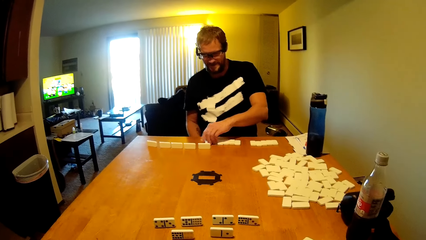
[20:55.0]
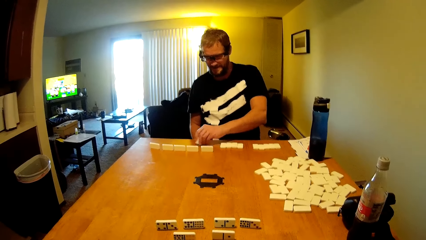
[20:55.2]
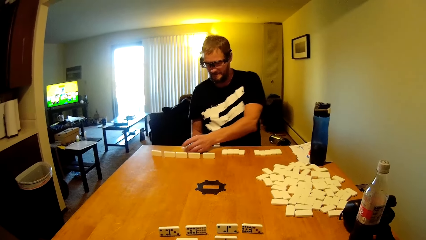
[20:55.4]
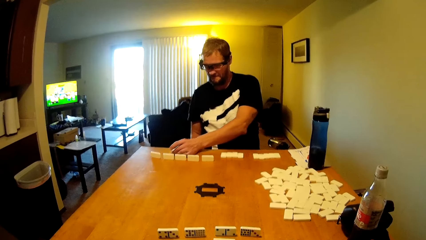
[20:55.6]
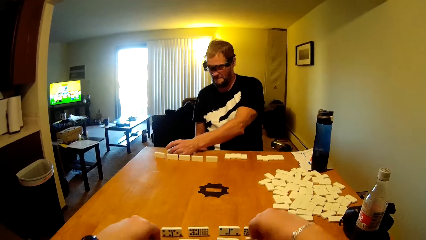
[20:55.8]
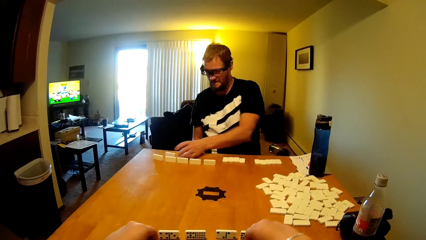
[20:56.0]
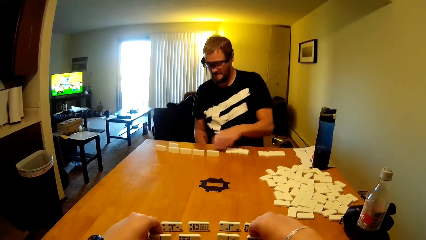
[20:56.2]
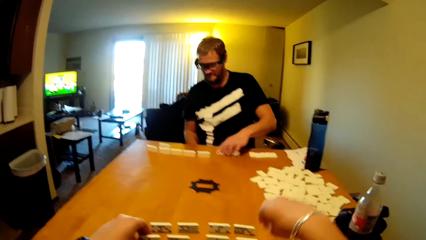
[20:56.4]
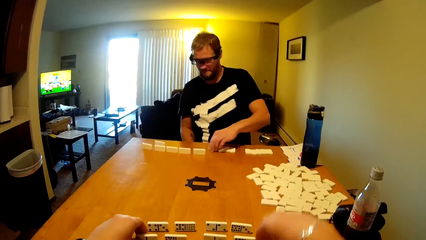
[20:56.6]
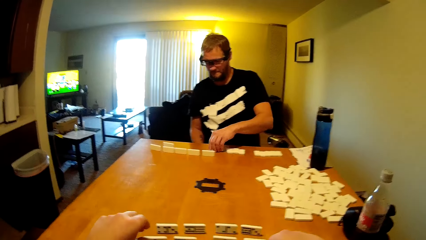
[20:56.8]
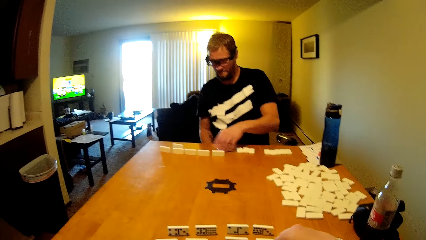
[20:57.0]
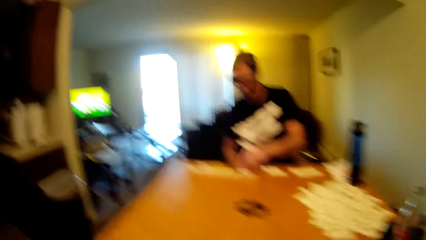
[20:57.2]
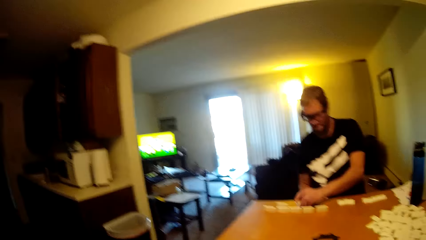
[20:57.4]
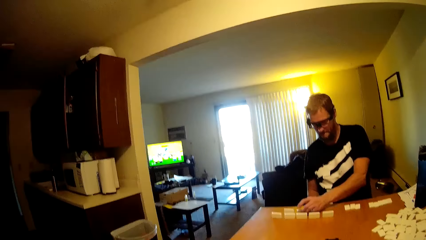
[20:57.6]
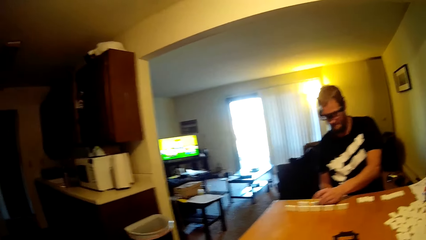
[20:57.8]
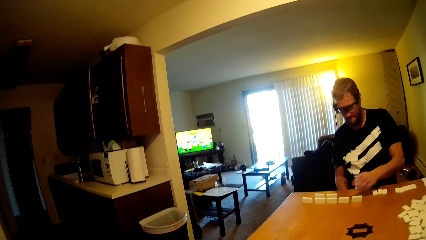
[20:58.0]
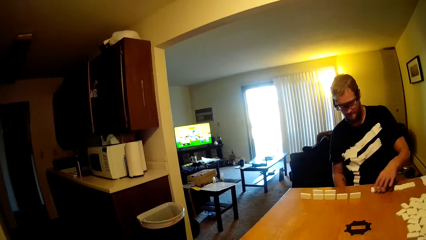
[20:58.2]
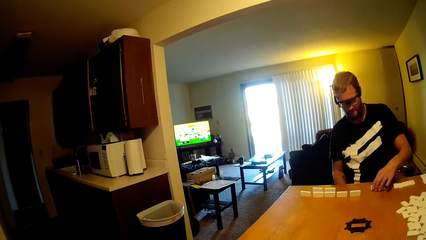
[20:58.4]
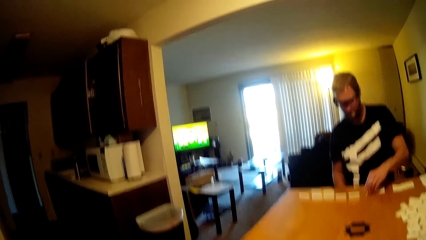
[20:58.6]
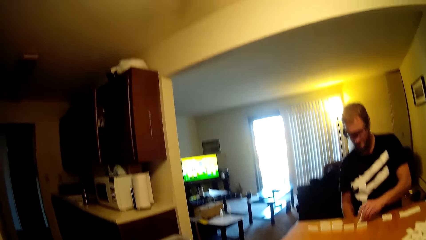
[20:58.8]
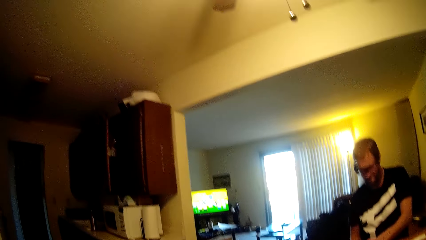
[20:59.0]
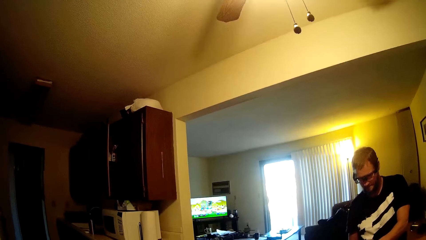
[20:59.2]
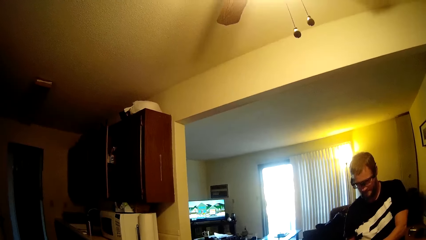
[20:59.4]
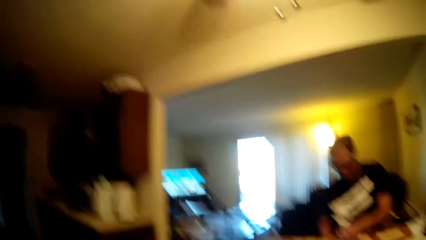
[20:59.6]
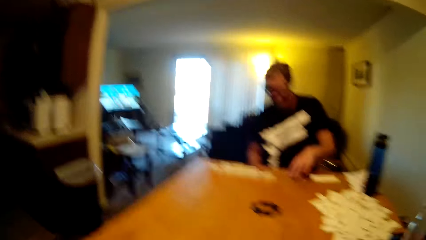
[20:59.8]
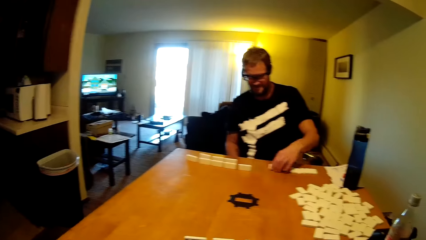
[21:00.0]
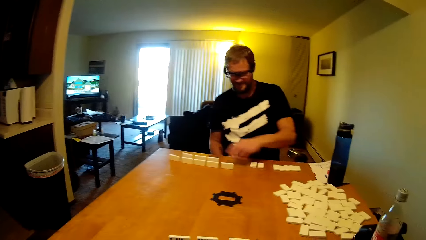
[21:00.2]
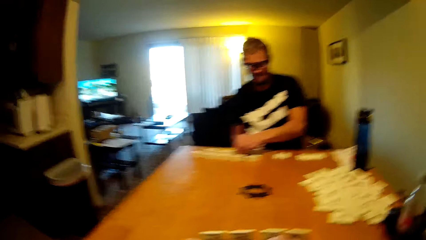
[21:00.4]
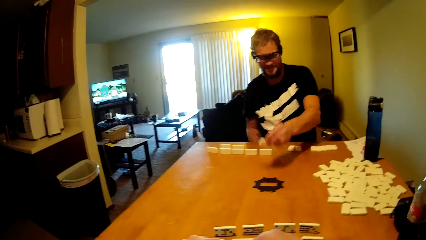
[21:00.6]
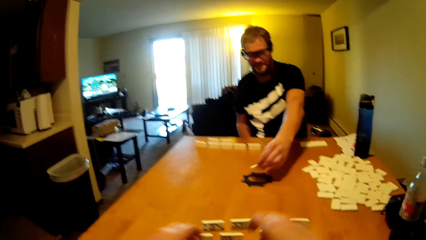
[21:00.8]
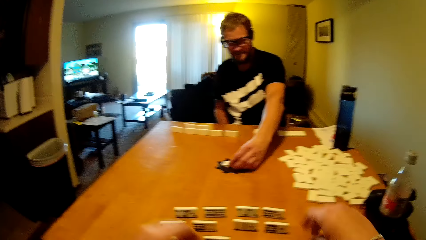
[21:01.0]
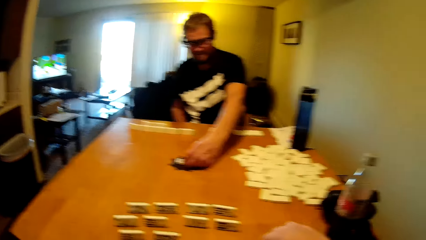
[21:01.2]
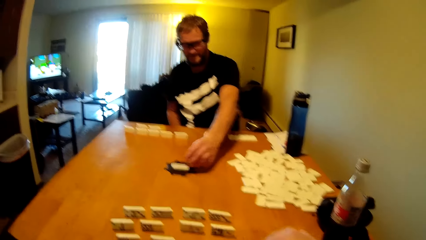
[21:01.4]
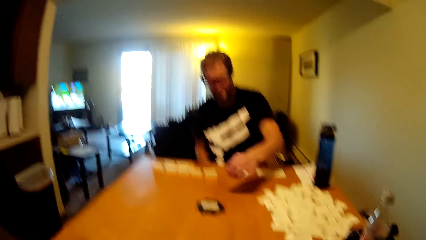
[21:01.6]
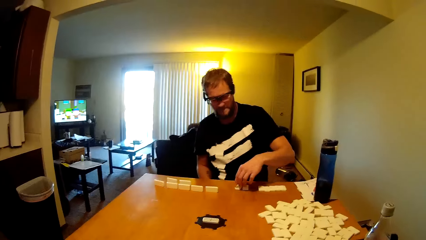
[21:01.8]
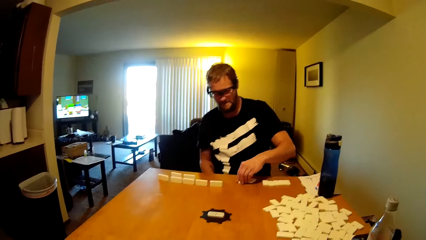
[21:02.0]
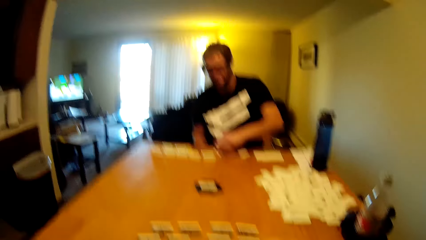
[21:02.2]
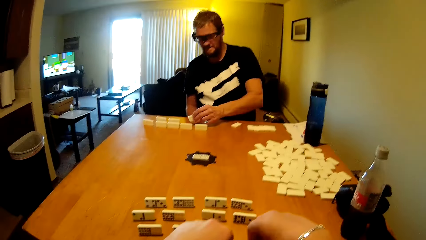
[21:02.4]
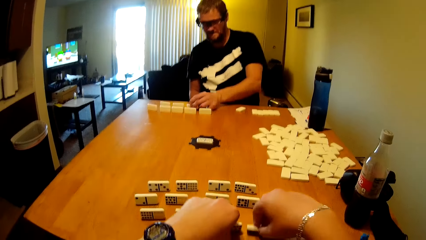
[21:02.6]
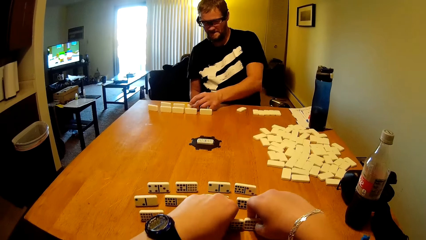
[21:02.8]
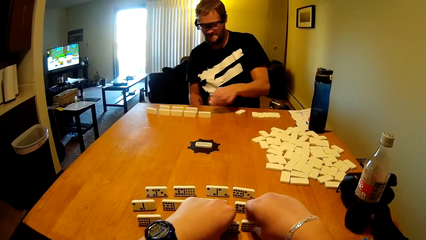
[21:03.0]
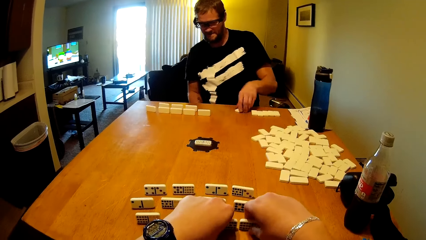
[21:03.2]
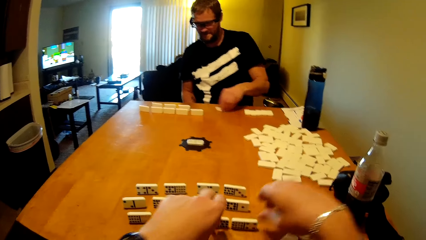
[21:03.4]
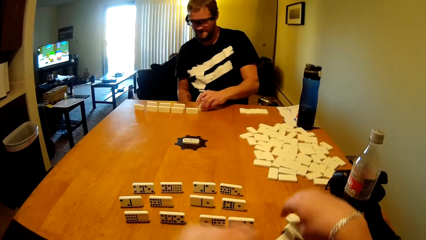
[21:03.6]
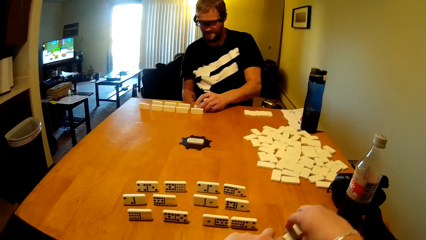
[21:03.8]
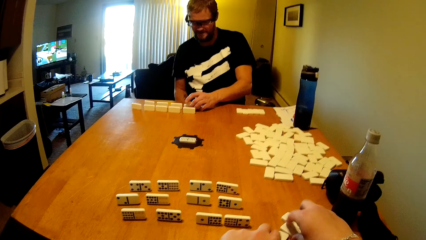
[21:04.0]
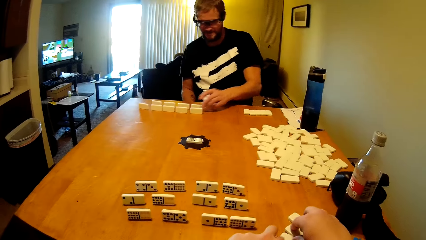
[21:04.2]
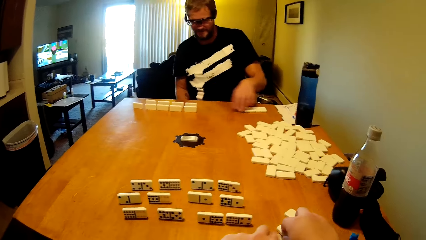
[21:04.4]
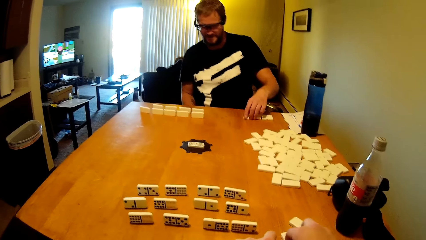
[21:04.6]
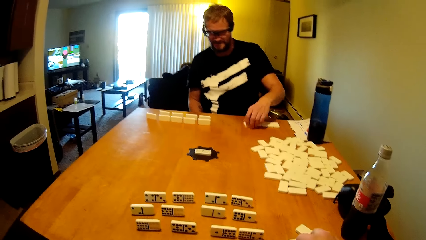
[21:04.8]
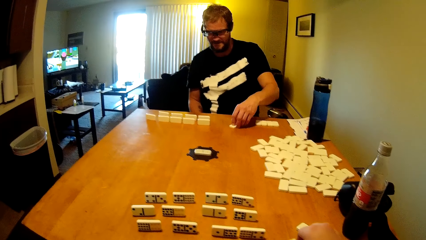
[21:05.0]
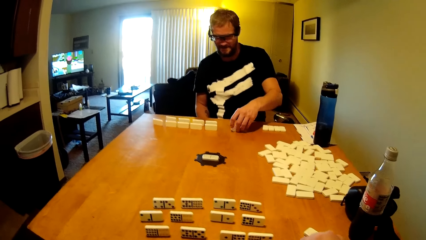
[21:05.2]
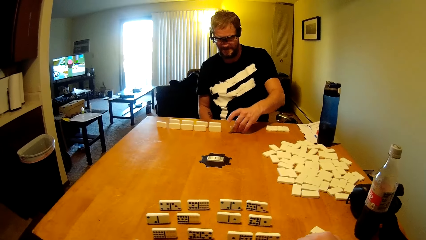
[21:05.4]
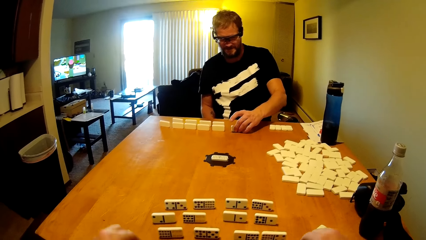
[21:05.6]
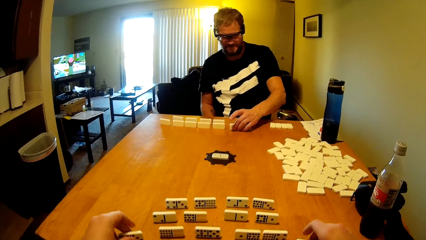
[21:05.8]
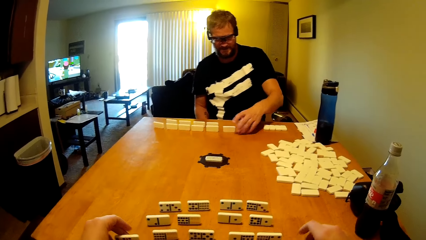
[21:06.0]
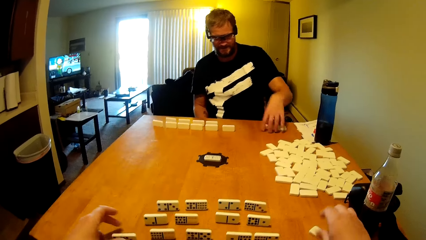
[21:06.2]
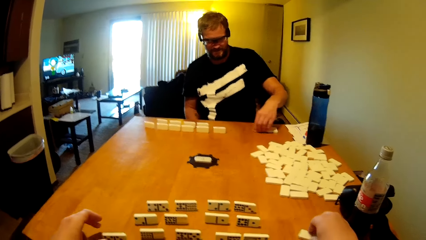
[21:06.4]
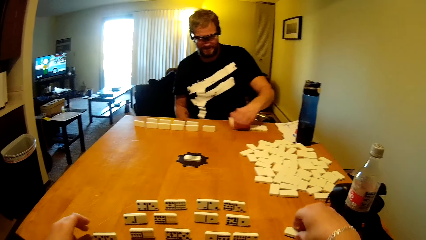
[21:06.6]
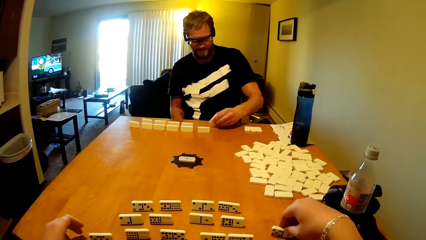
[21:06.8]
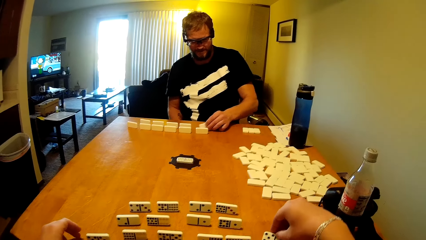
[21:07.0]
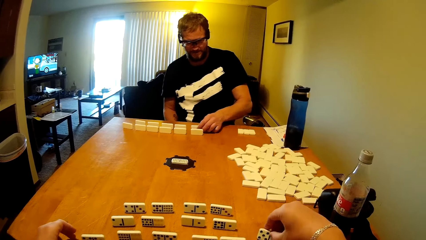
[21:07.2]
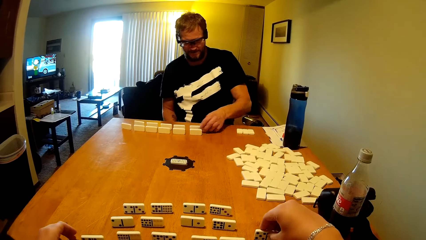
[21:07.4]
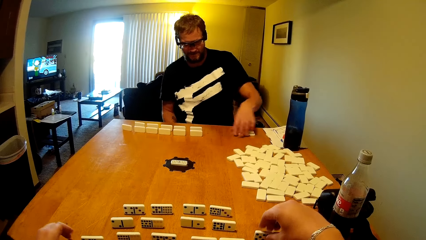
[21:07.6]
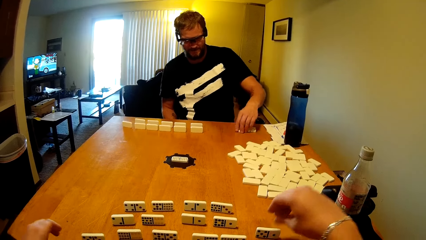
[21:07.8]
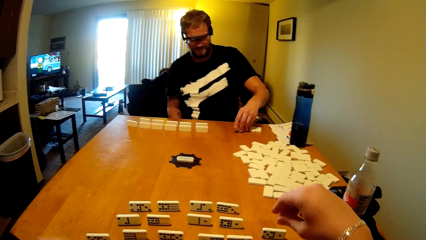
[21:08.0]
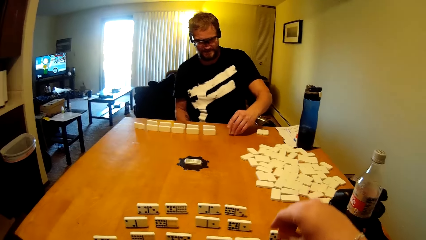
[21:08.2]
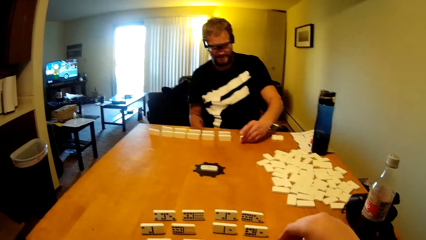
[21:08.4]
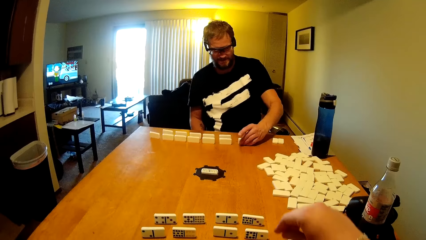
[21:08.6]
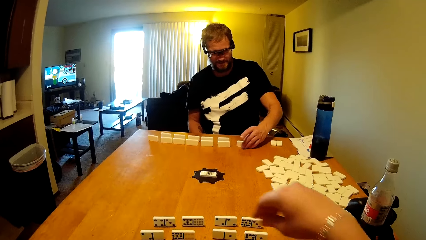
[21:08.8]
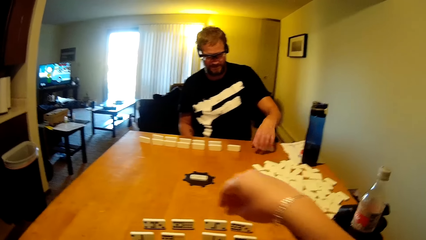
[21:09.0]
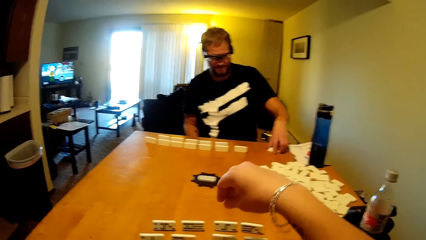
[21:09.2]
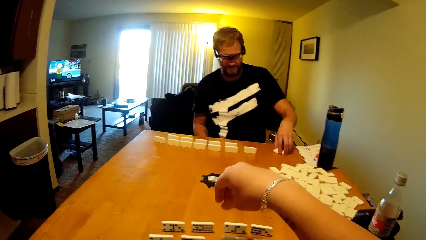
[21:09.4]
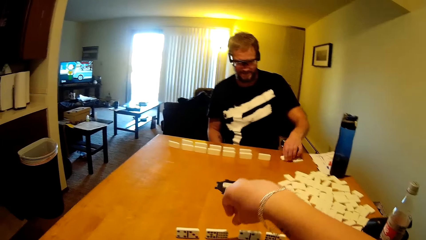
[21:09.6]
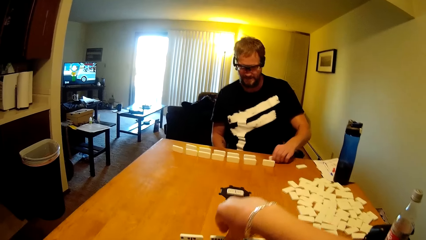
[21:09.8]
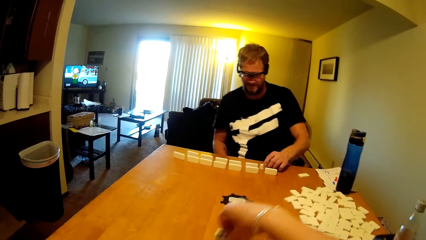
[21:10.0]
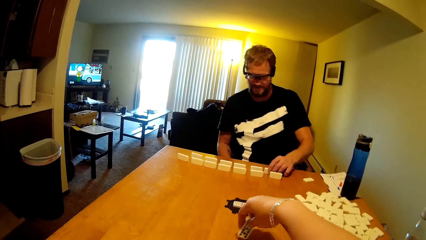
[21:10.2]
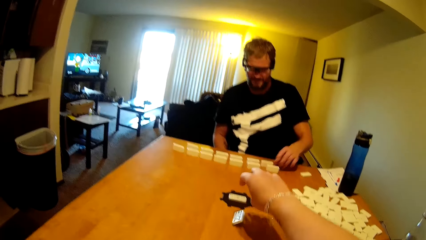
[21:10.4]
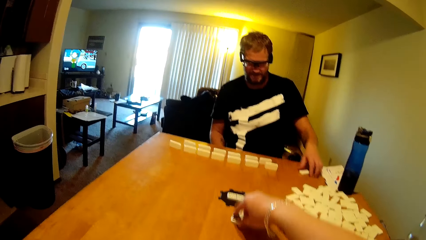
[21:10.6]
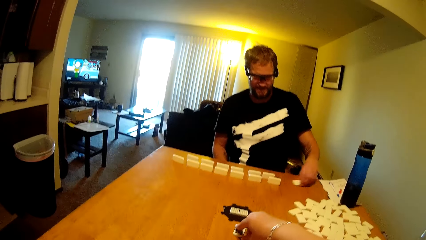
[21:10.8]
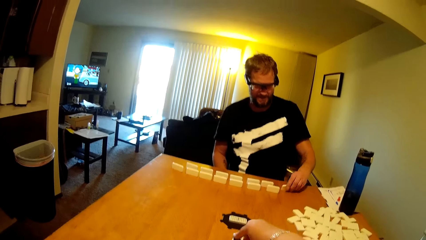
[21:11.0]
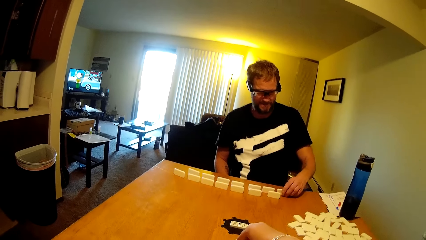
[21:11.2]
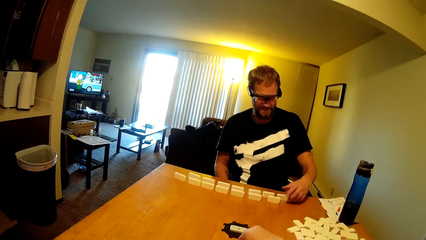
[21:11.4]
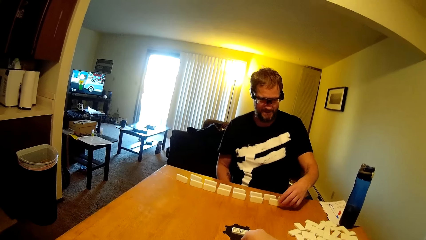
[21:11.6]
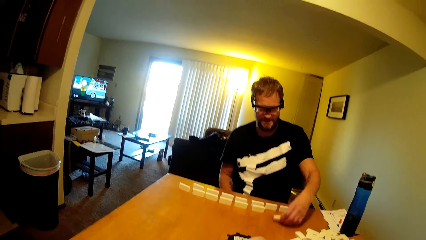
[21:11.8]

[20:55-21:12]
The camera wearer arranges the dominoes card. A person arranges the dominoes card. The camera wearer arranges the dominoes card. The person arranges the dominoes card. The camera wearer arranges the dominoes card.
